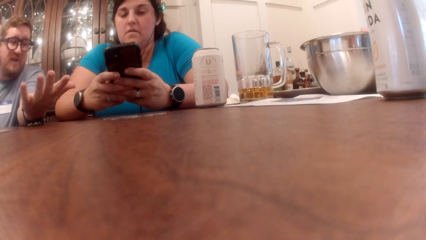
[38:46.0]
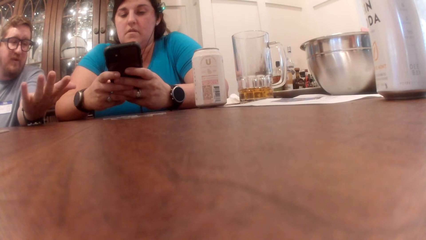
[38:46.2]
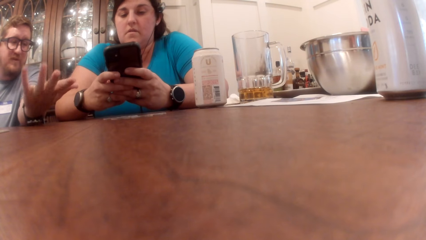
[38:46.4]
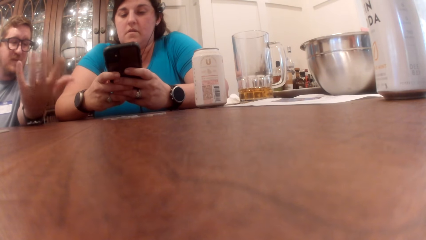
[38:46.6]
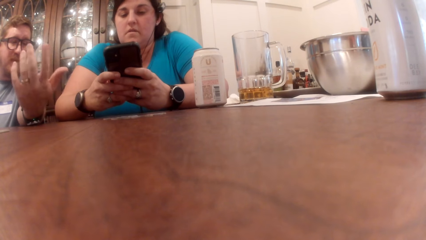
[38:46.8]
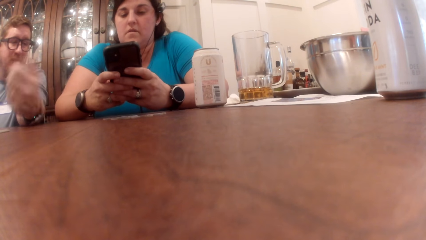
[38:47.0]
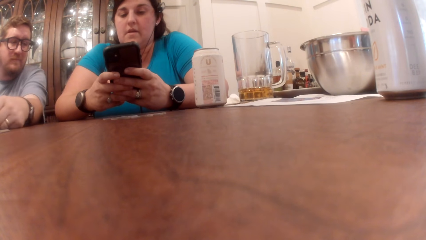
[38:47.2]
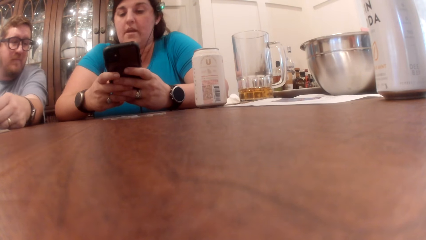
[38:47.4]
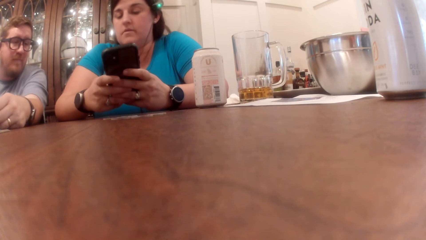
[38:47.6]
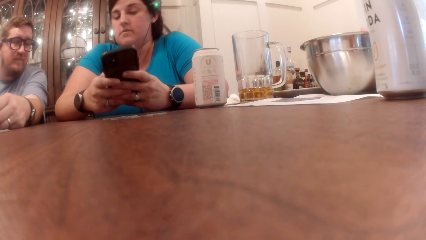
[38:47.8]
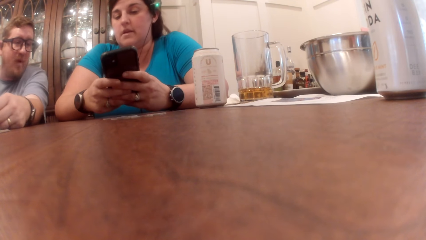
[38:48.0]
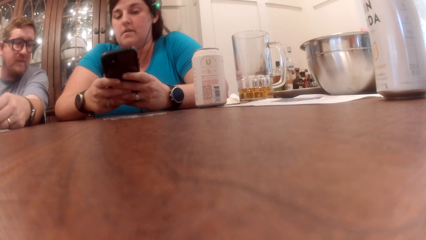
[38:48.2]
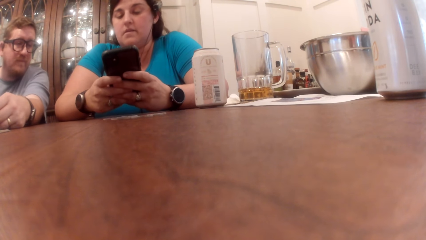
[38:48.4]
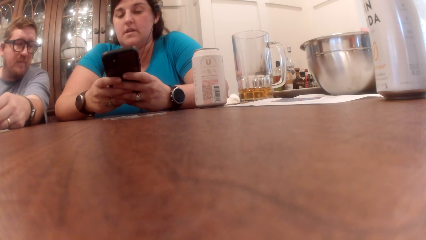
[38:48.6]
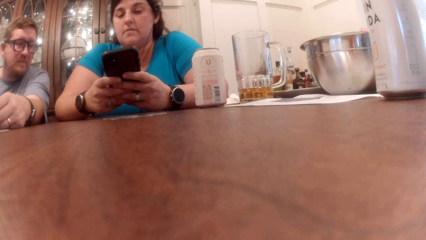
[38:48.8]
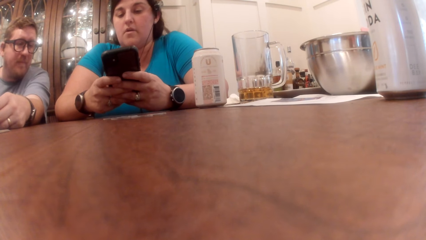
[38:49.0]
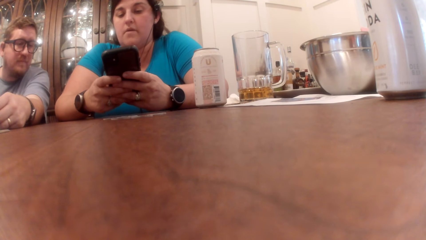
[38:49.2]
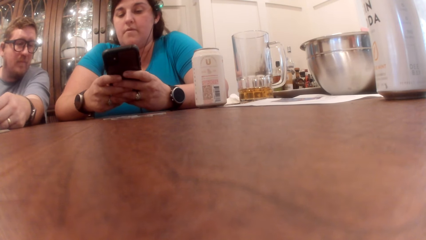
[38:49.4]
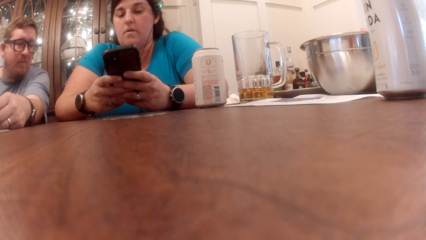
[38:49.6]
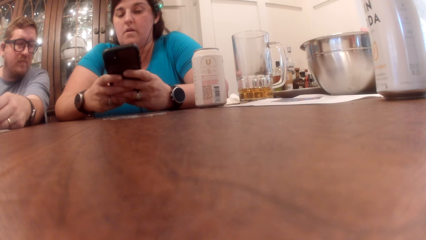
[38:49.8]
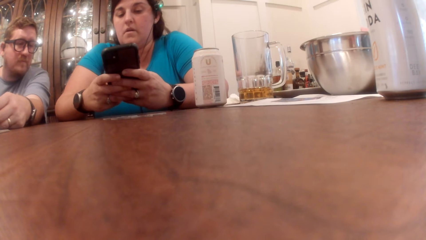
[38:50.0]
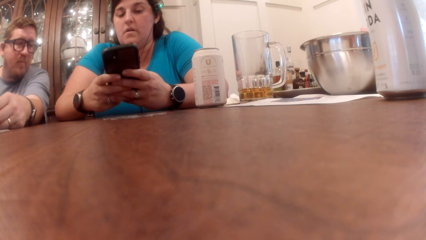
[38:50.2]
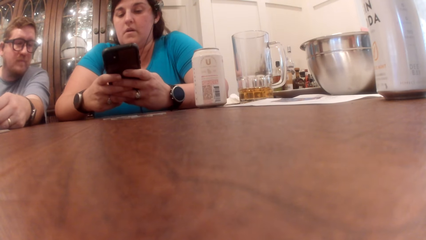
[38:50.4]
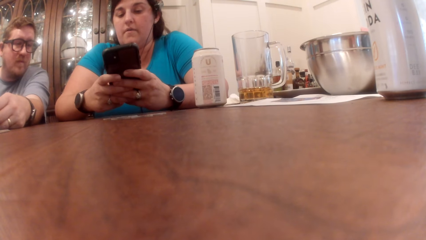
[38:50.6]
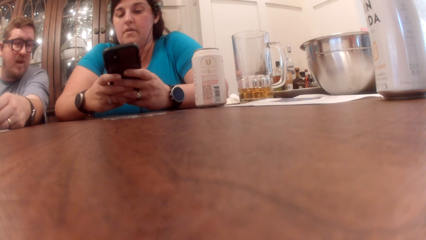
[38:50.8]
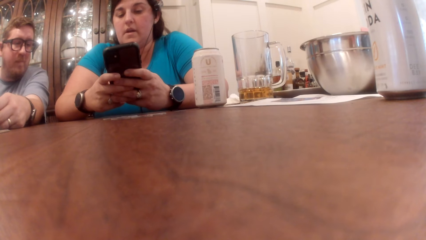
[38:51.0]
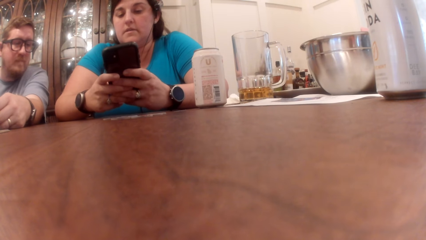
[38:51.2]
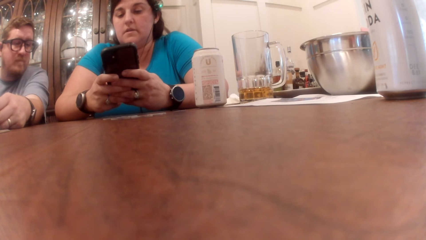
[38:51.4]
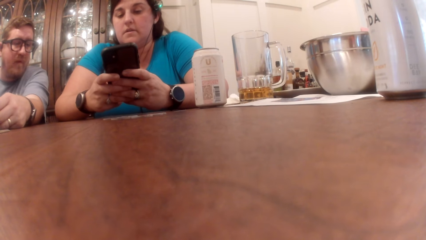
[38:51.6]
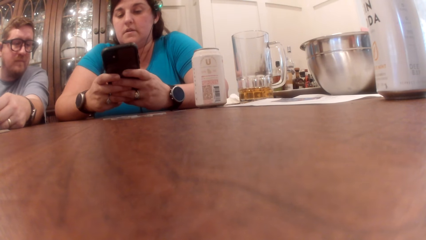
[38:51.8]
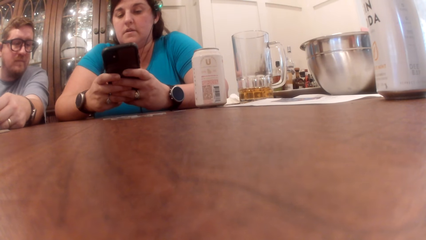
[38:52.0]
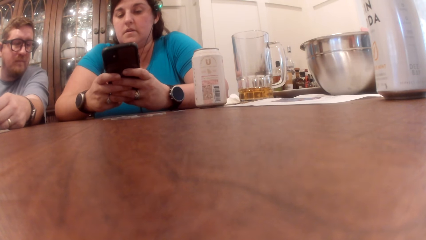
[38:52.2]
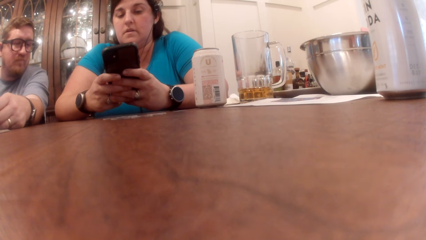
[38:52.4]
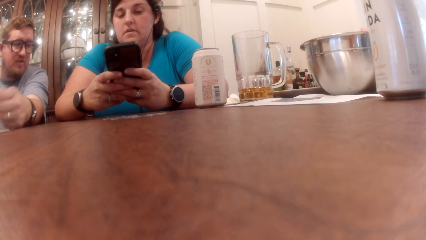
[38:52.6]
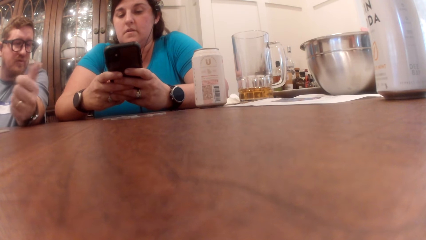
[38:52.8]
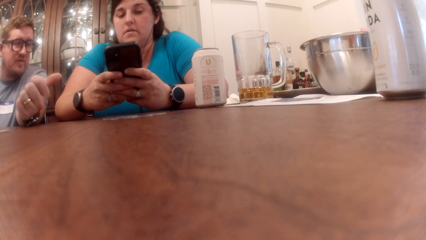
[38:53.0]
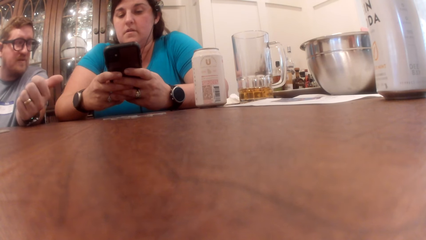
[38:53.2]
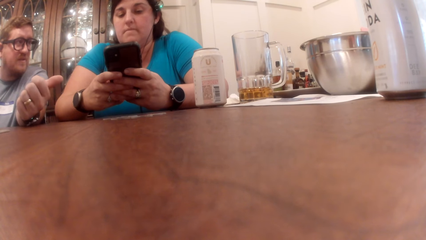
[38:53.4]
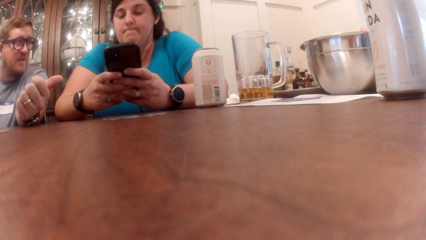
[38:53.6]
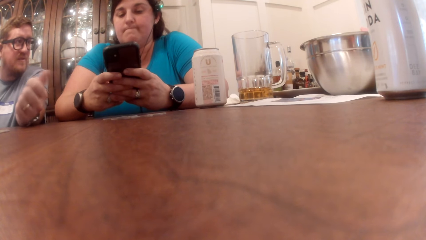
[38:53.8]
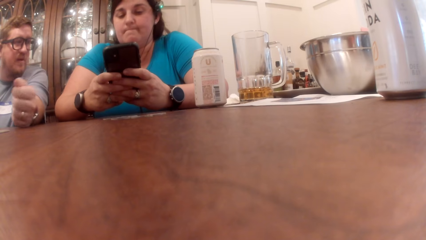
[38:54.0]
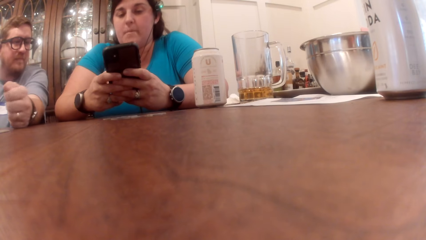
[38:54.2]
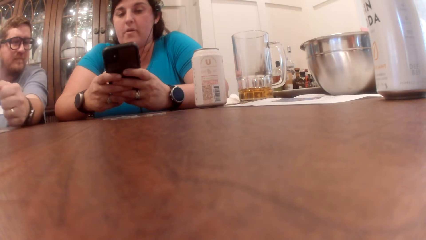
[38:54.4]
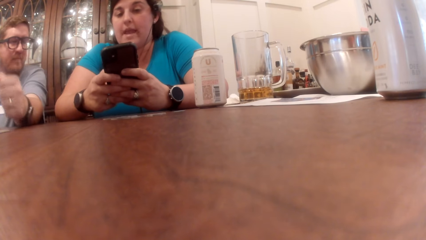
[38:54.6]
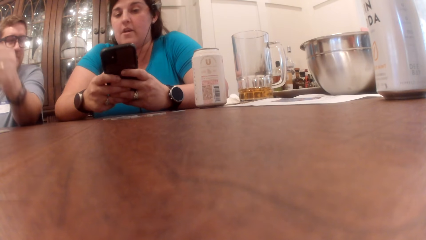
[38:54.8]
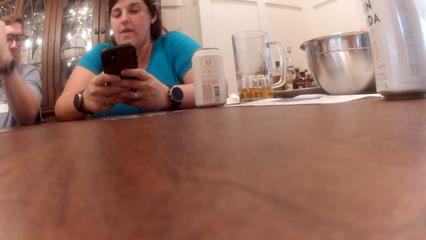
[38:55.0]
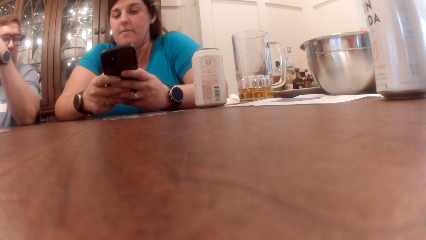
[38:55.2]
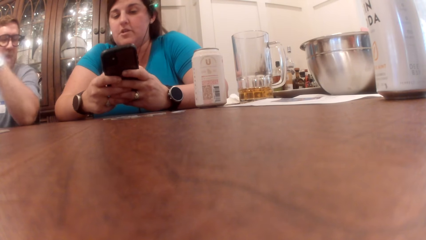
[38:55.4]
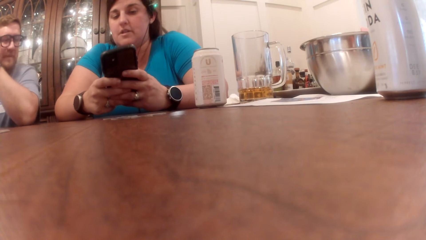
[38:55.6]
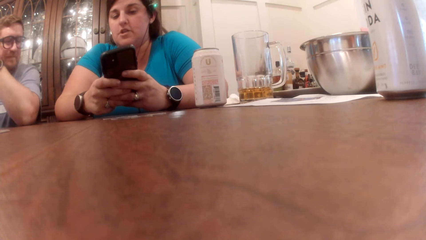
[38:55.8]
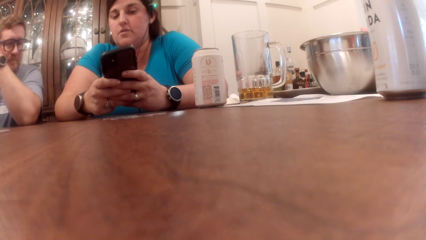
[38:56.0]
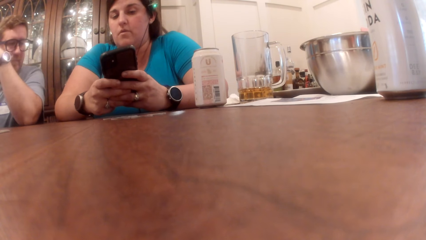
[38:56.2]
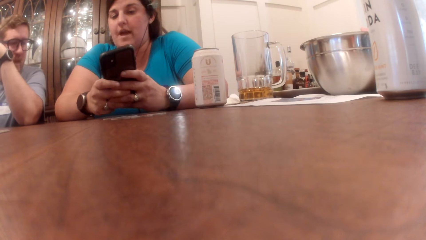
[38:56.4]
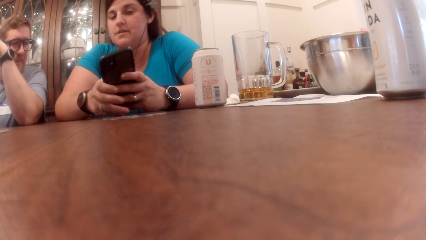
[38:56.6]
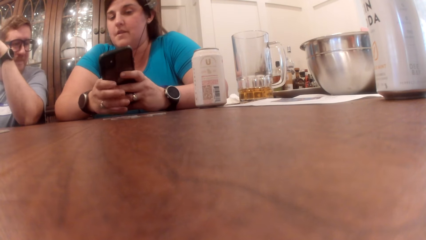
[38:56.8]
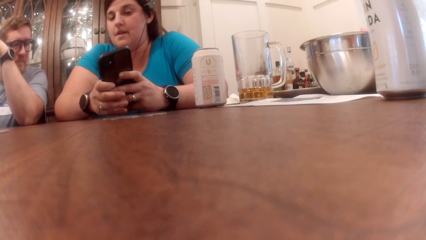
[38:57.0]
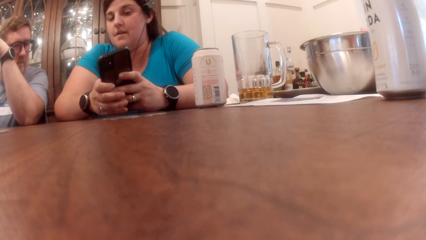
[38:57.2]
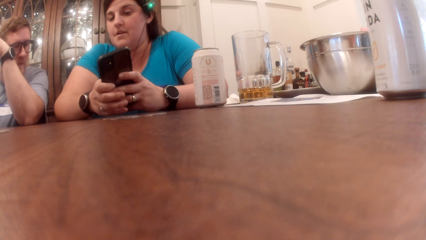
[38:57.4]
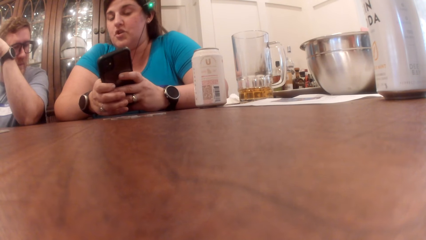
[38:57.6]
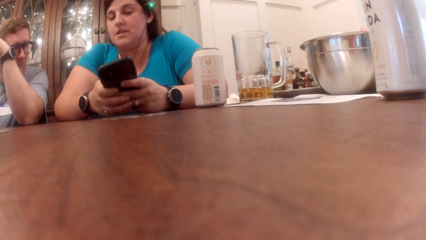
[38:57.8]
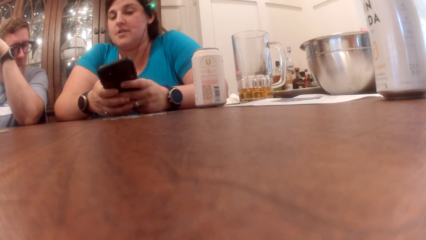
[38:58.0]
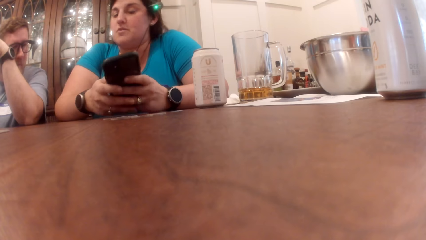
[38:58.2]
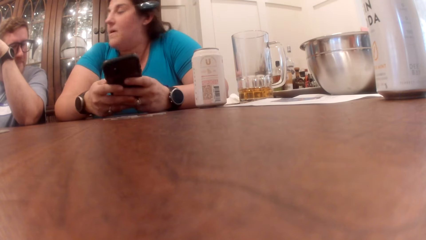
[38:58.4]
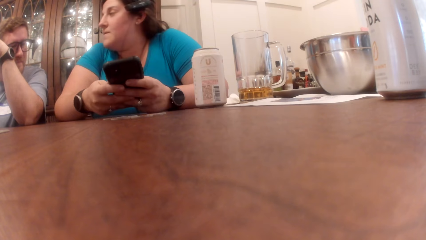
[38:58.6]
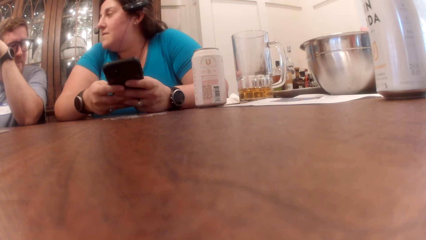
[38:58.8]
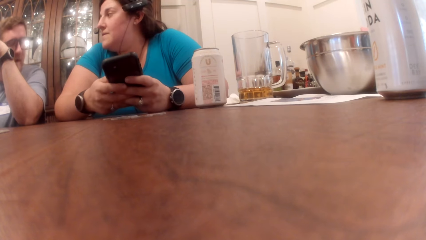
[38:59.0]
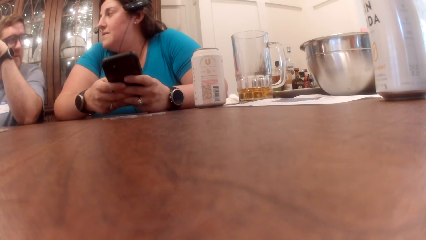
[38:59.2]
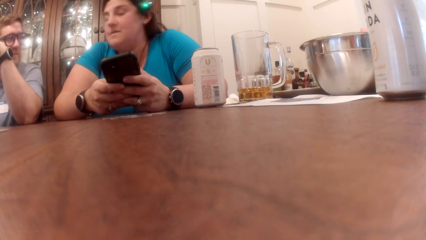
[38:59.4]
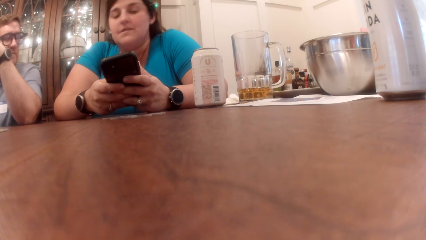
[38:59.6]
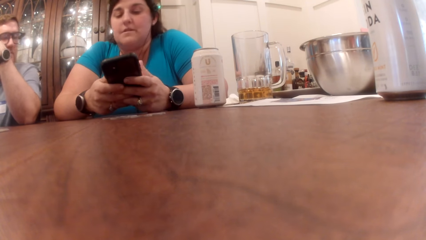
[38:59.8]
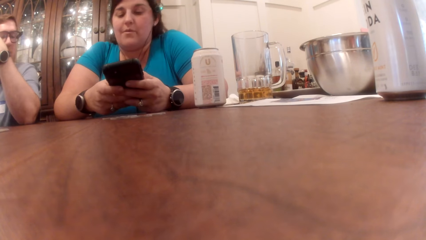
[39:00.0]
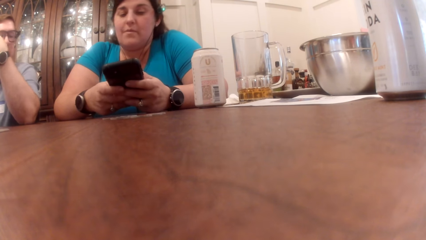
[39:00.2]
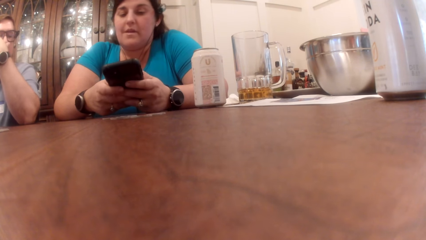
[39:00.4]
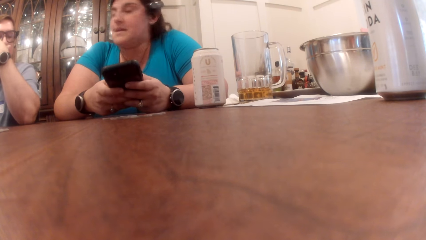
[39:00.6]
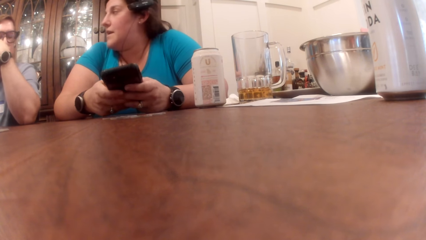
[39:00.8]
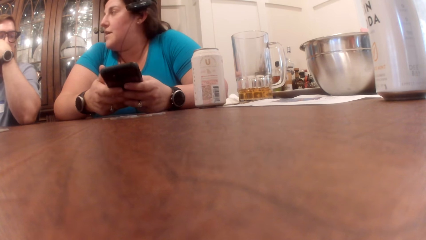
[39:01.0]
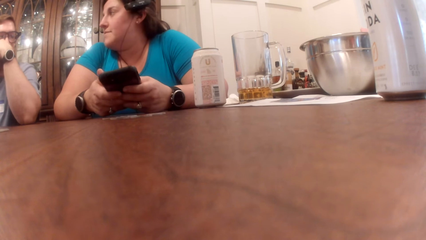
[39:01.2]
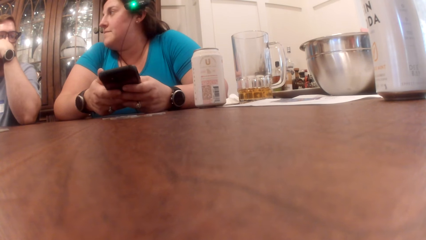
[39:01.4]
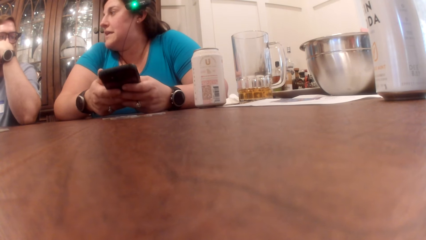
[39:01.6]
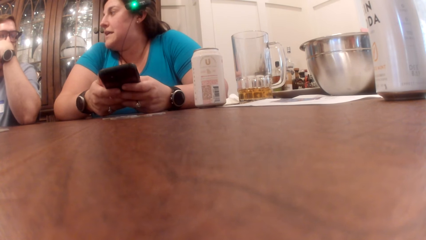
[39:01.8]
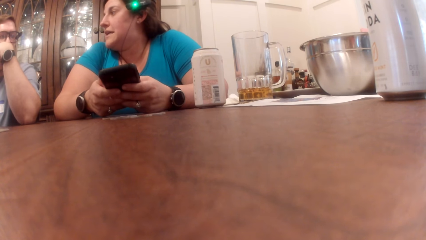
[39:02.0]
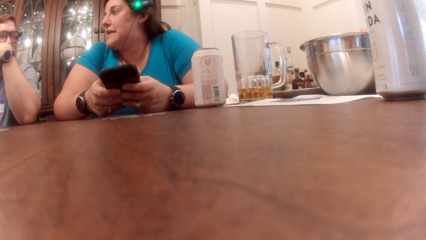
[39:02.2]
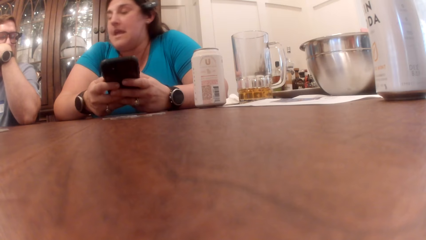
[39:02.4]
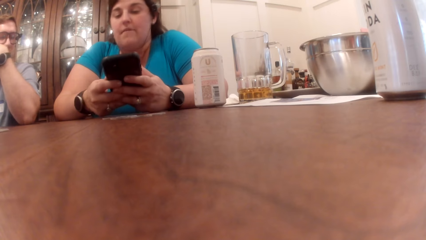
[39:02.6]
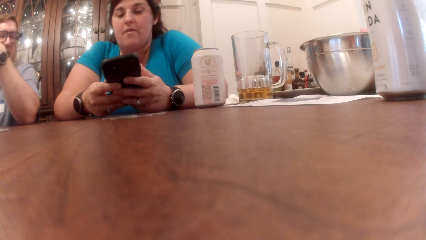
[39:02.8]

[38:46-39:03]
A person operates the phone in her hands. Another person moves his hand. The first person operates the phone in her hands.
